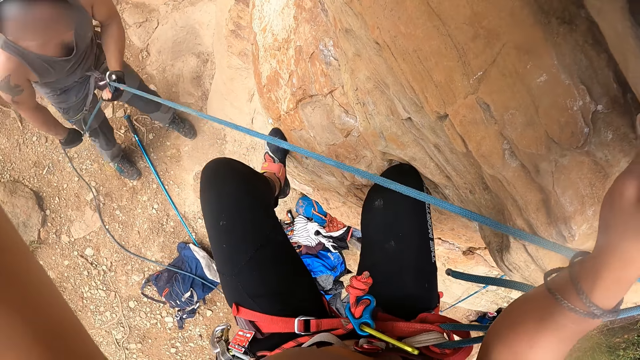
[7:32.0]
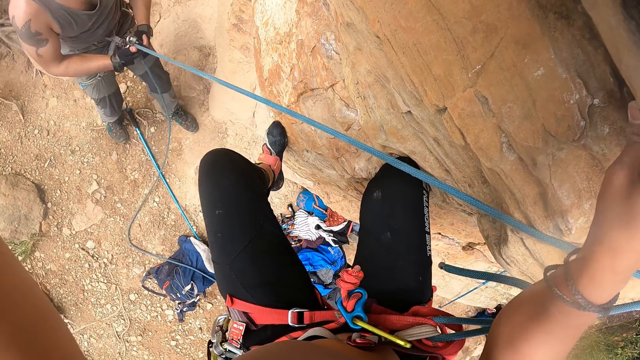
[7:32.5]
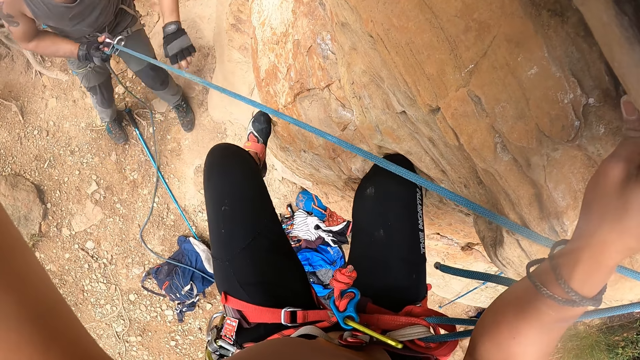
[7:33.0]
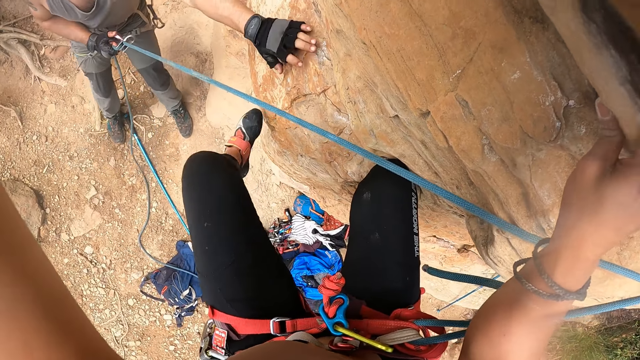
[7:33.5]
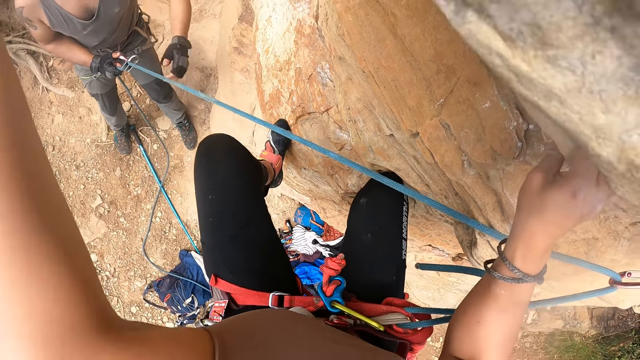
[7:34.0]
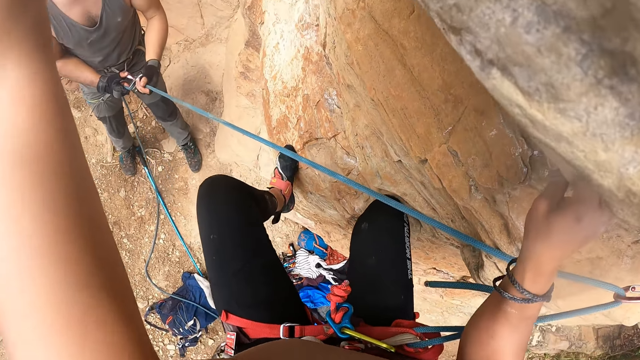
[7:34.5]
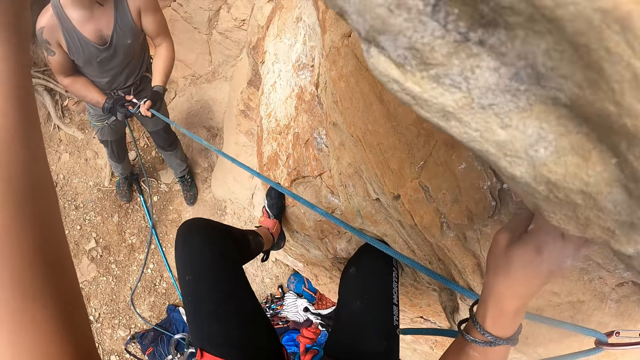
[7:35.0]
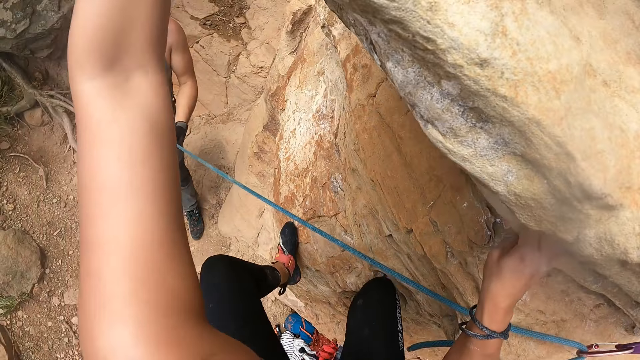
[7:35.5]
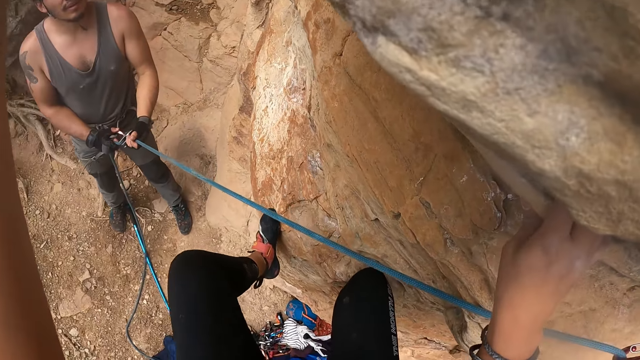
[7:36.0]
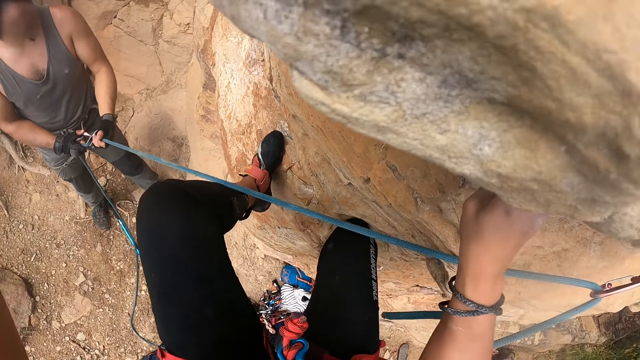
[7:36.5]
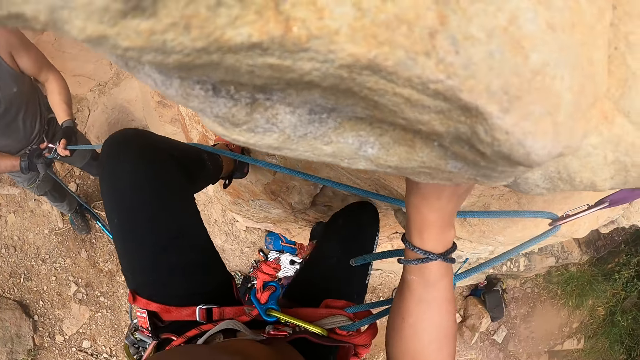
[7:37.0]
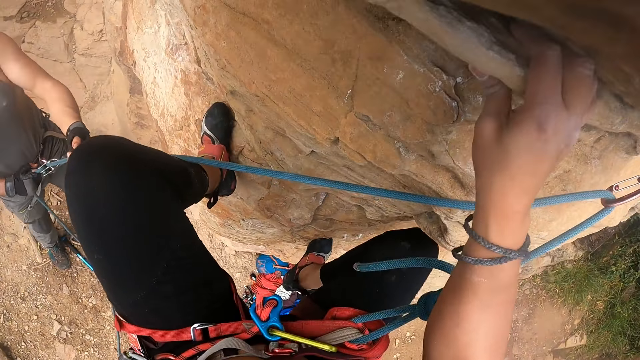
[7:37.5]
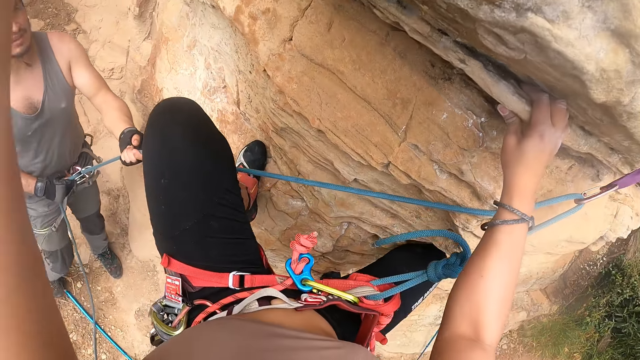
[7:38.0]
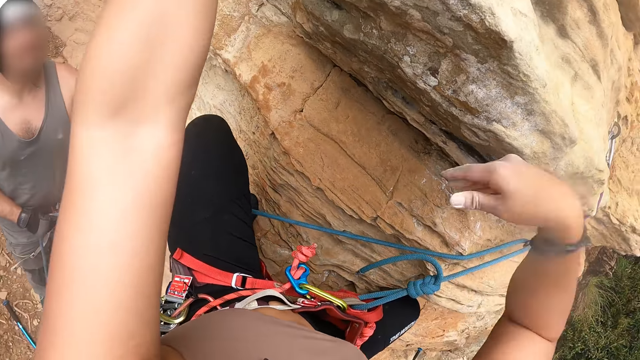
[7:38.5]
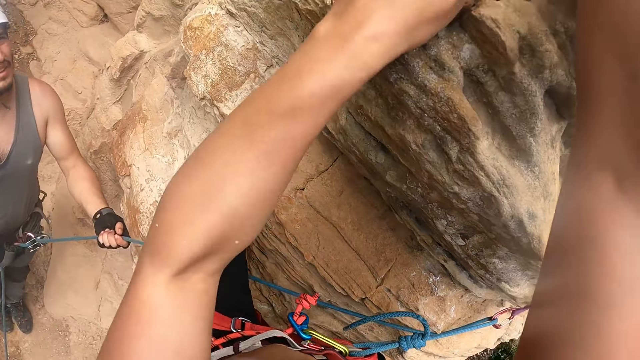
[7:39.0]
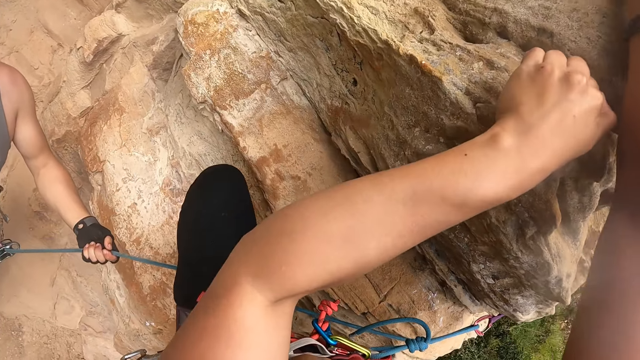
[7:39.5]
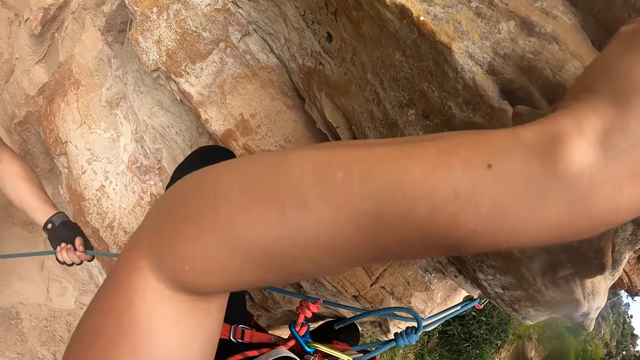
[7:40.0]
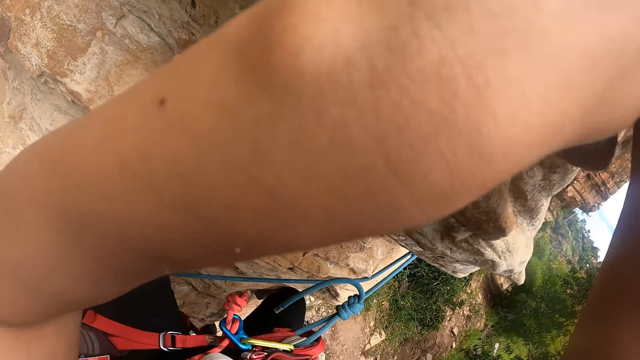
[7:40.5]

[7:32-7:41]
A person taps on a rock. The camera wearer climbs up the rock.

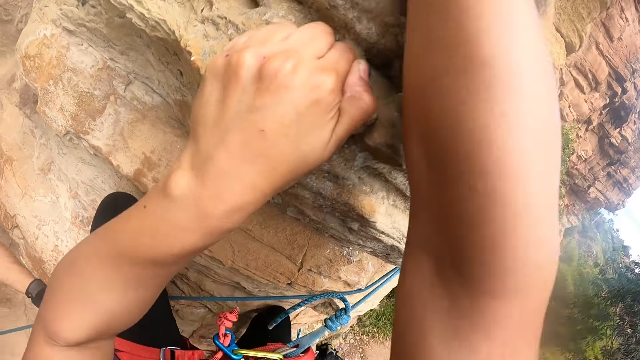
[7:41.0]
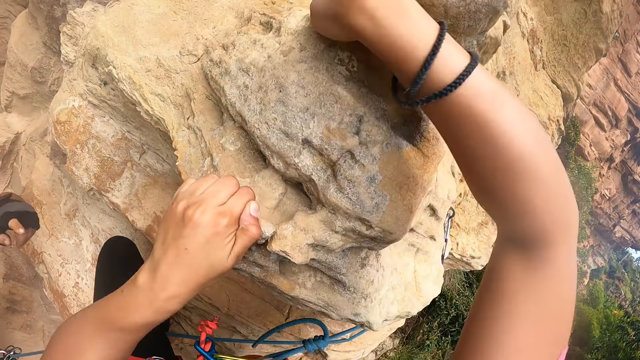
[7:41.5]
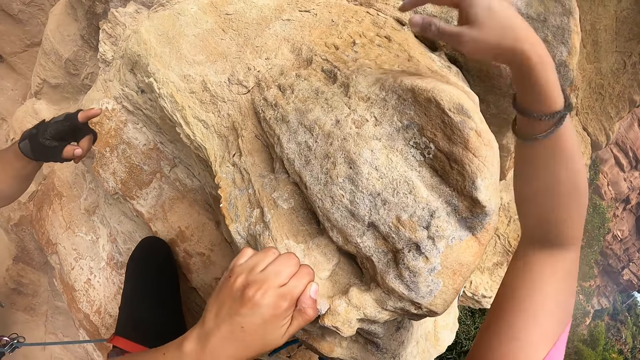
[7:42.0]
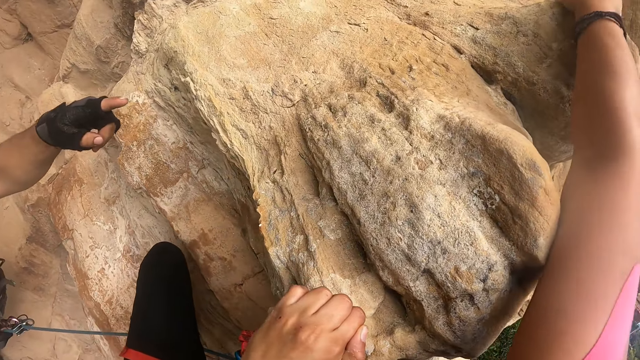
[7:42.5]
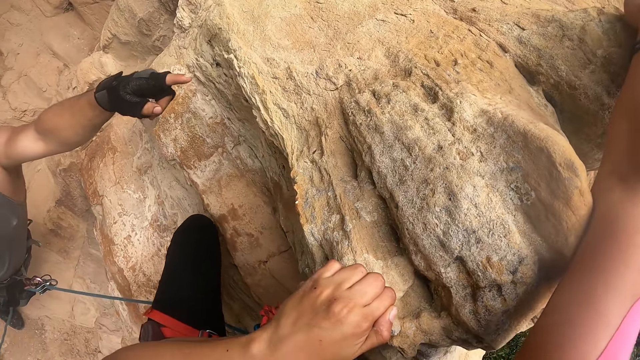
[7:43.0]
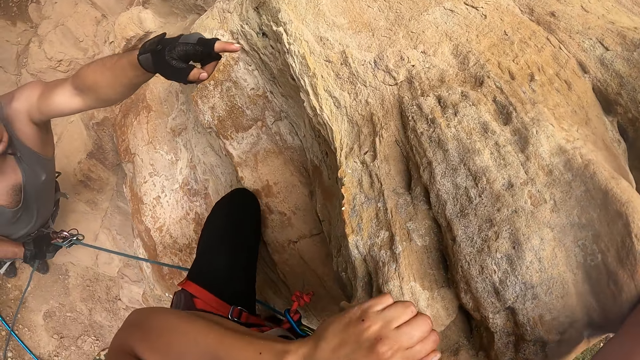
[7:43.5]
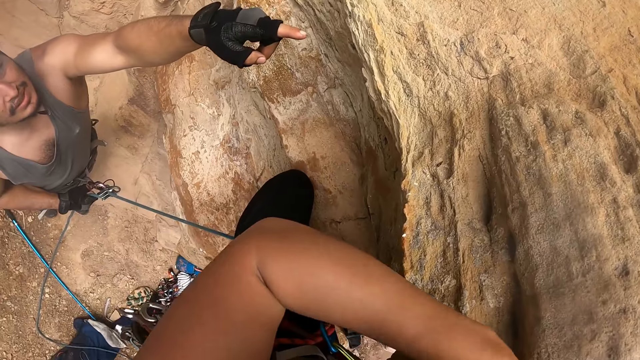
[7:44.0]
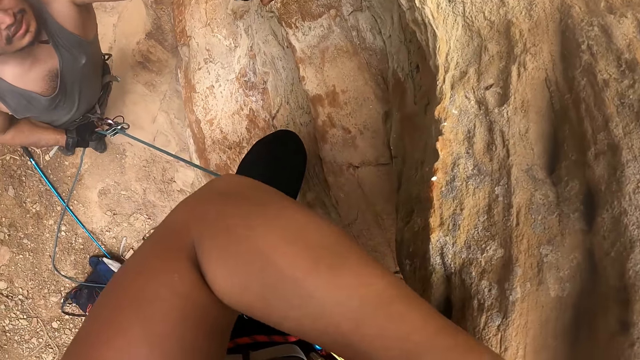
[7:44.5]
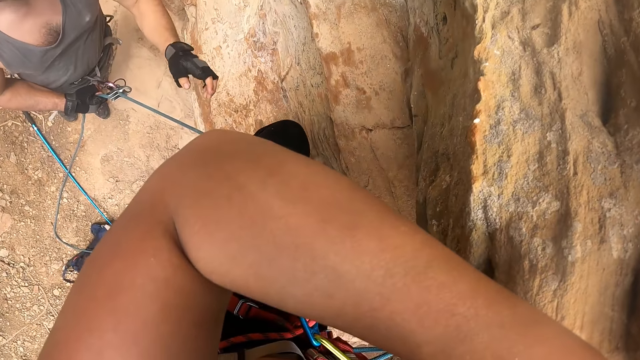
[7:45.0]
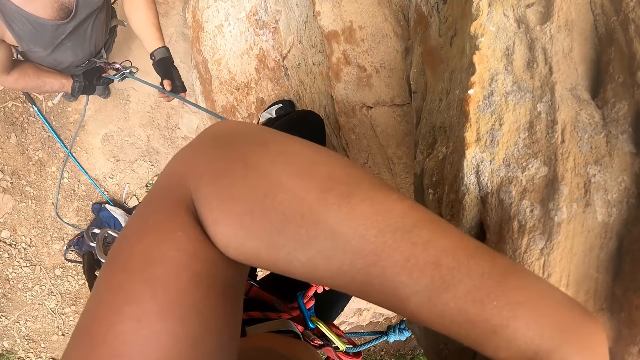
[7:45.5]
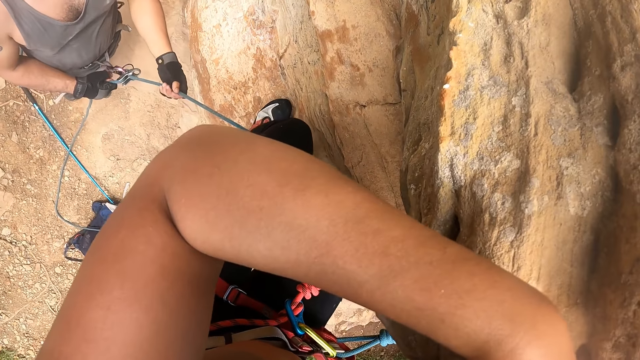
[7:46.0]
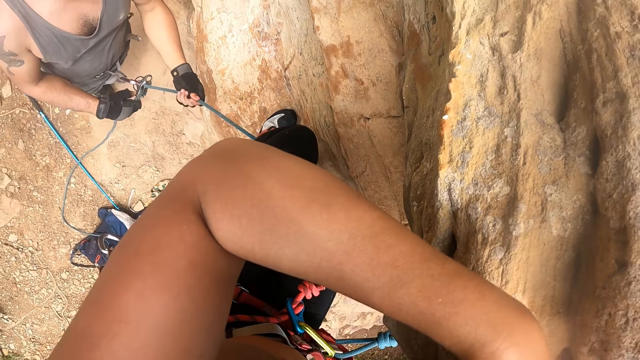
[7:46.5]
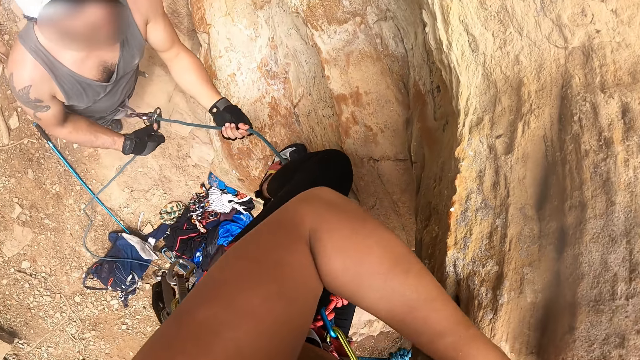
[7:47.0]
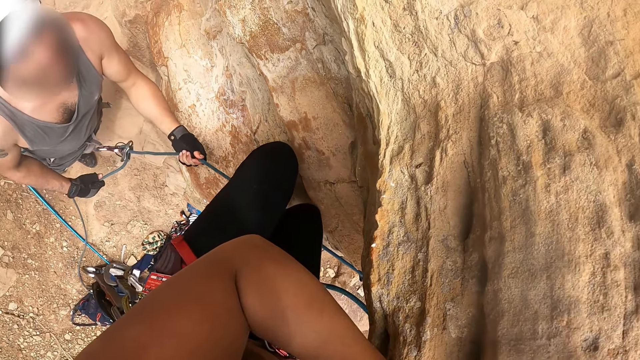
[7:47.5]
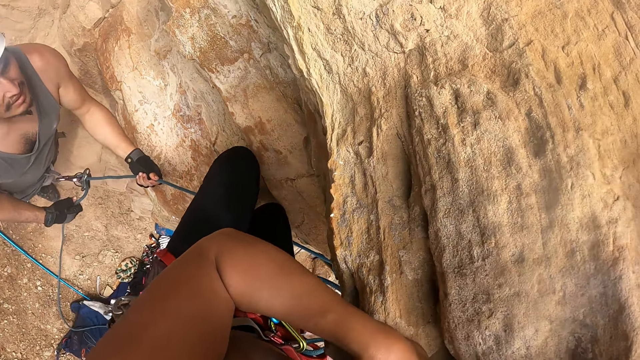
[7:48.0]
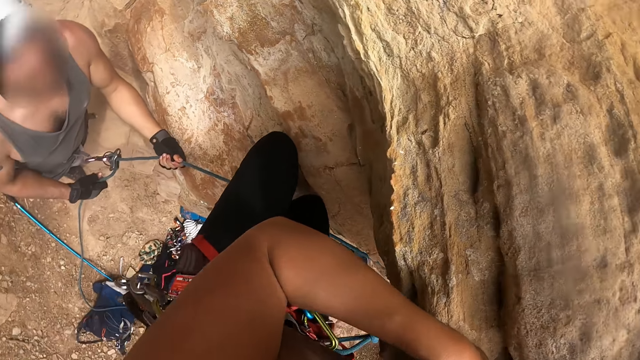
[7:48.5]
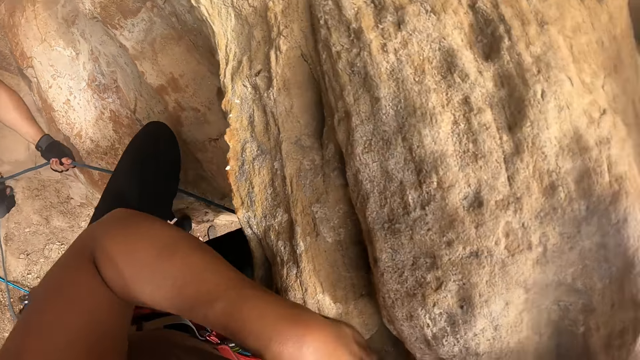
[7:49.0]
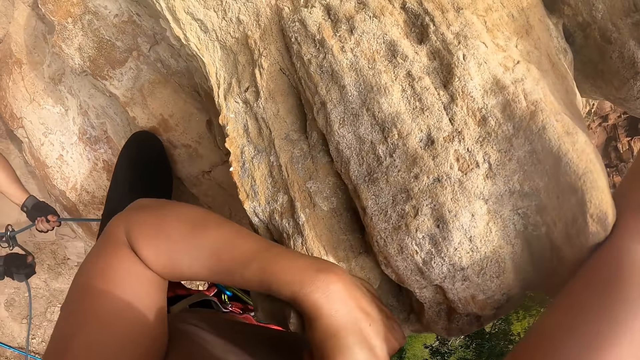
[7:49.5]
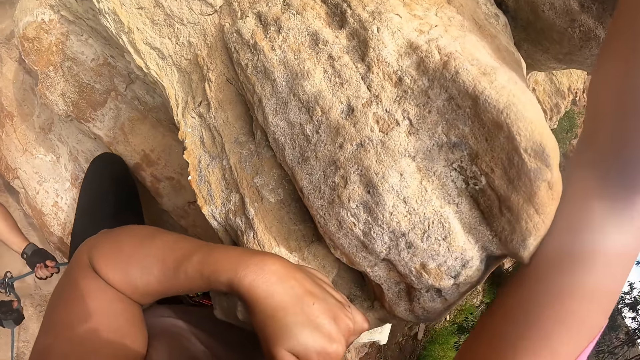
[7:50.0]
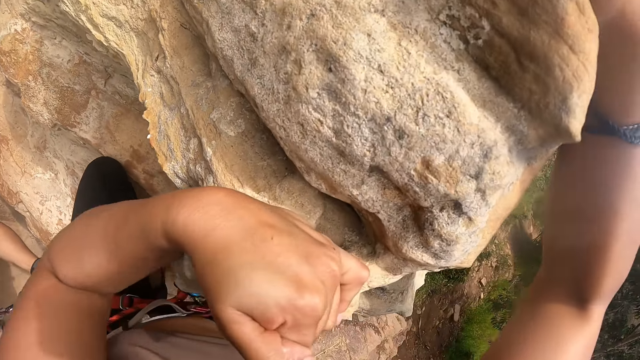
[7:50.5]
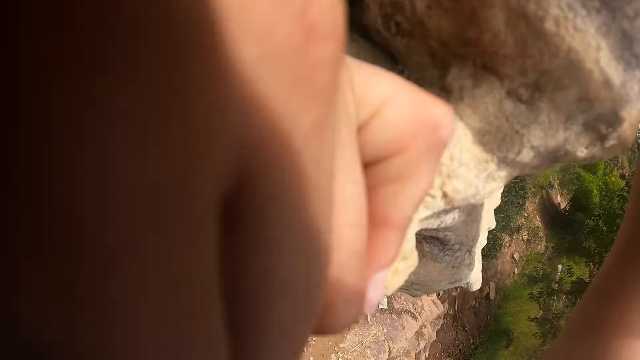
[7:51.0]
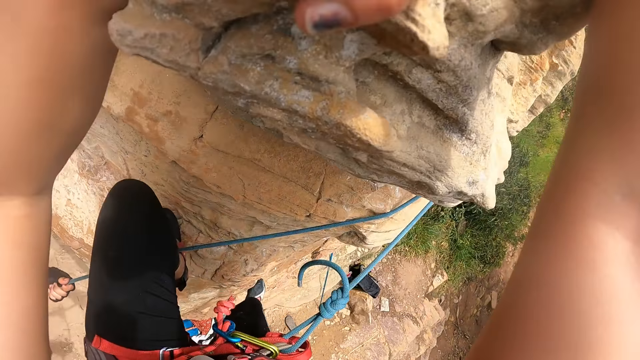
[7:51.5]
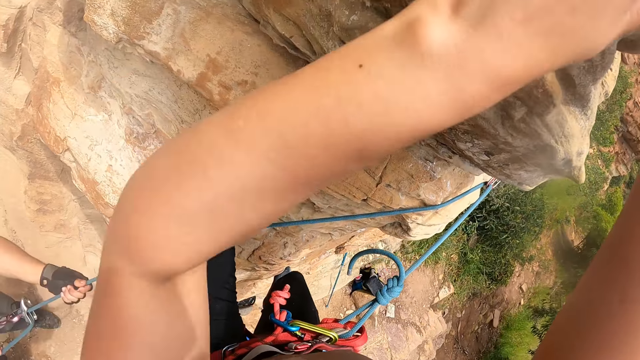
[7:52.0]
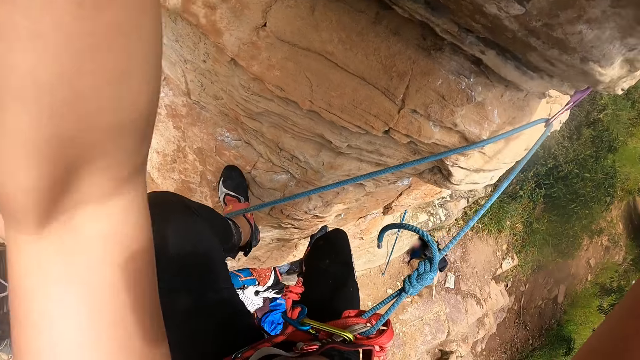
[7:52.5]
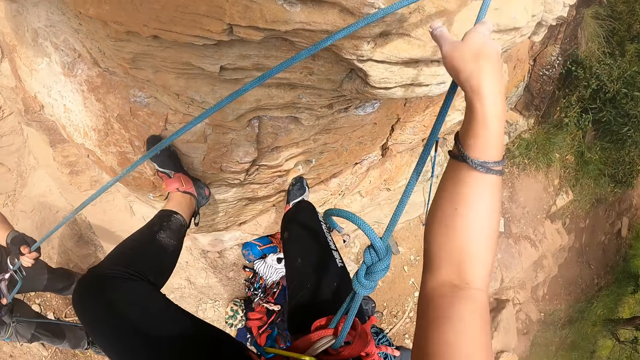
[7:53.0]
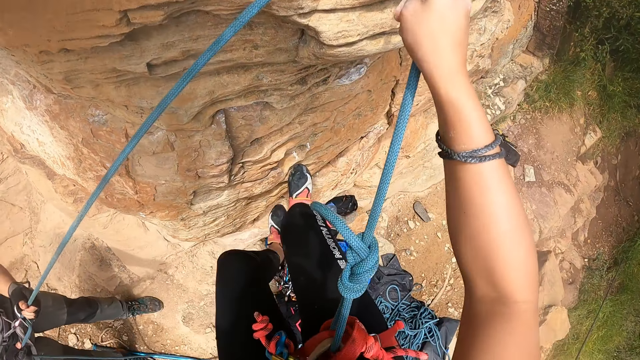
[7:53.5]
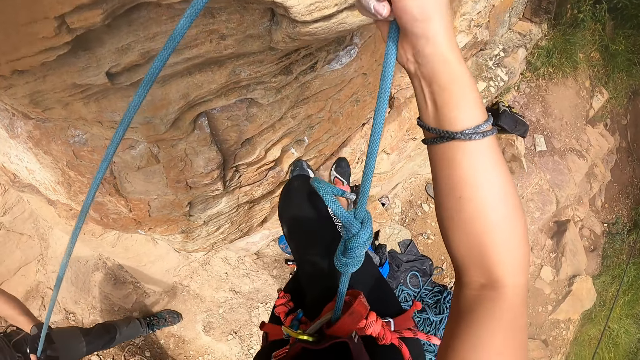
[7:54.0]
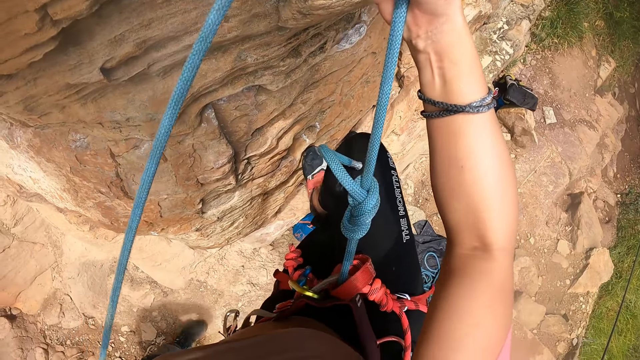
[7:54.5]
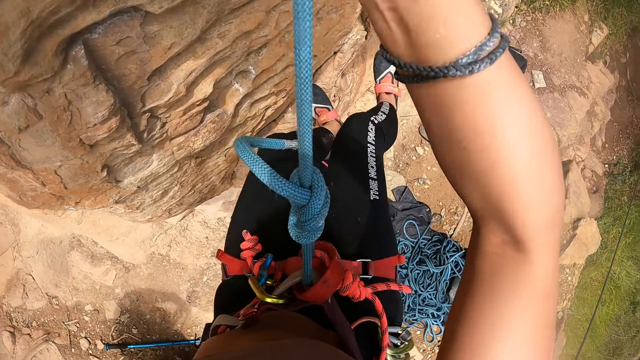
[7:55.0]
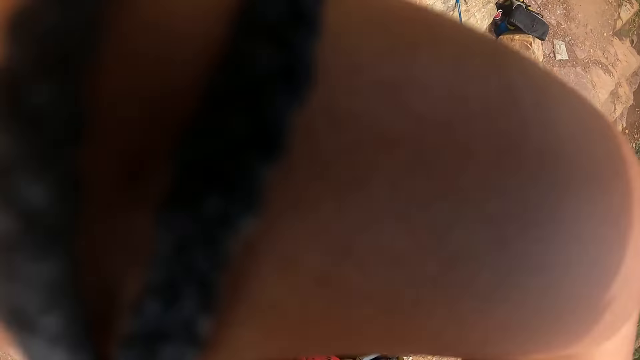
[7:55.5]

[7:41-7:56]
A person points to rocks. The camera wearer climbs down from the mountain.
